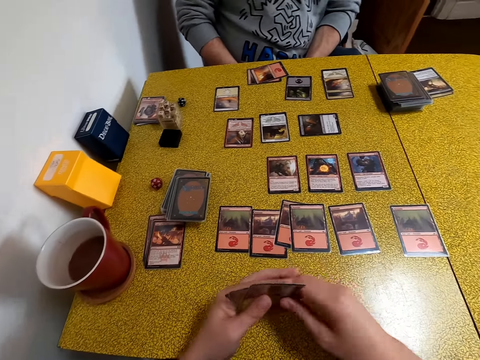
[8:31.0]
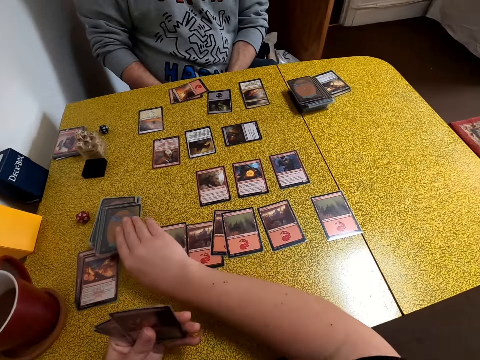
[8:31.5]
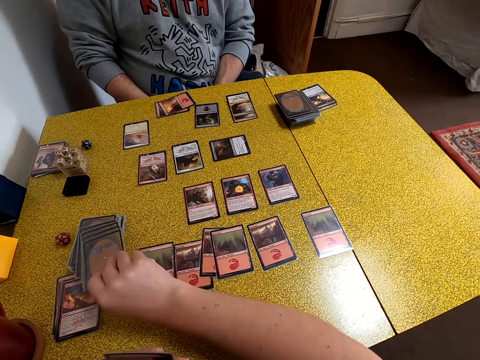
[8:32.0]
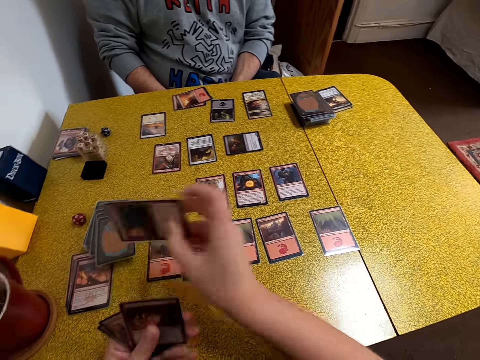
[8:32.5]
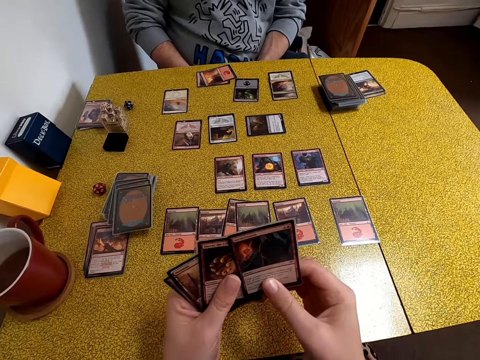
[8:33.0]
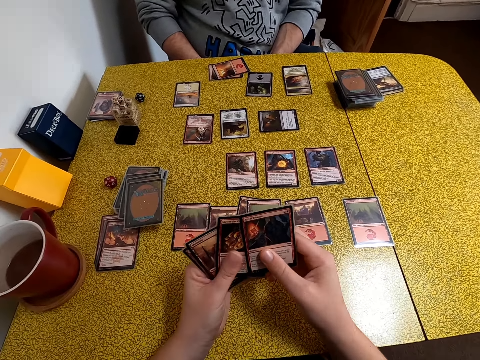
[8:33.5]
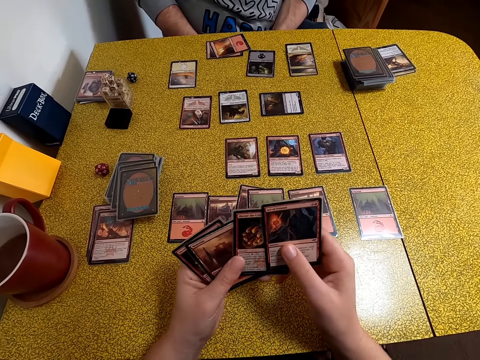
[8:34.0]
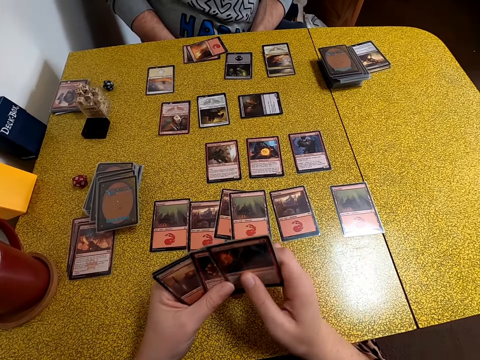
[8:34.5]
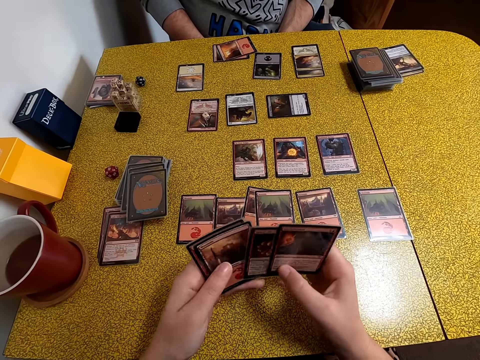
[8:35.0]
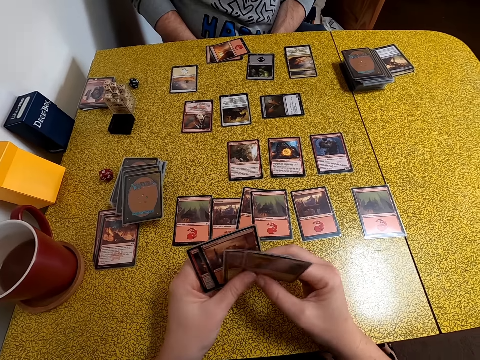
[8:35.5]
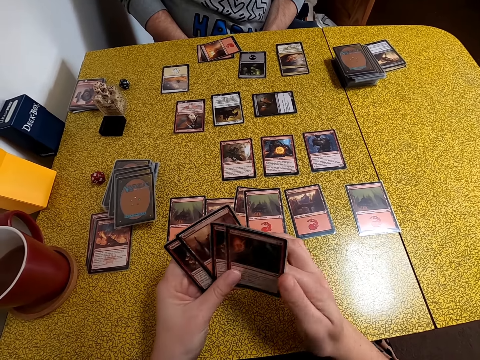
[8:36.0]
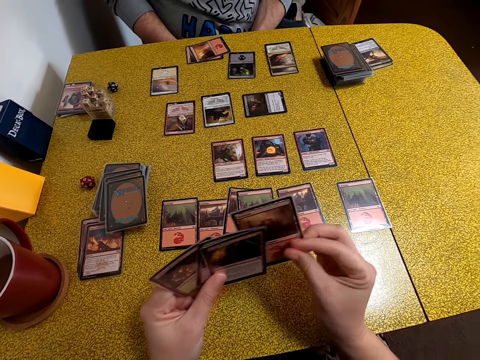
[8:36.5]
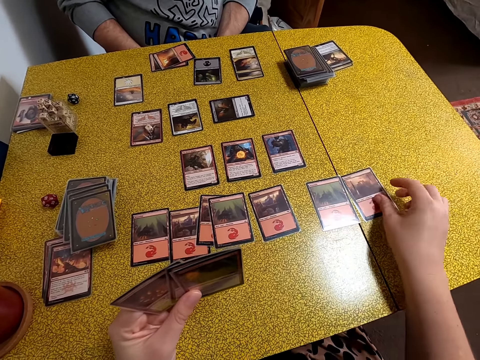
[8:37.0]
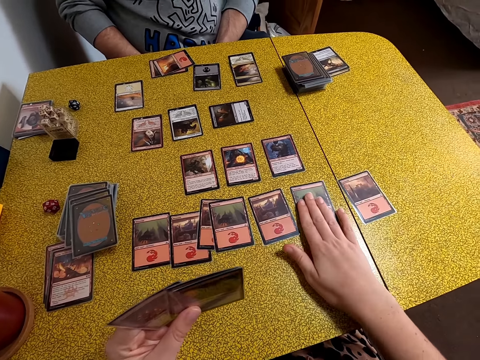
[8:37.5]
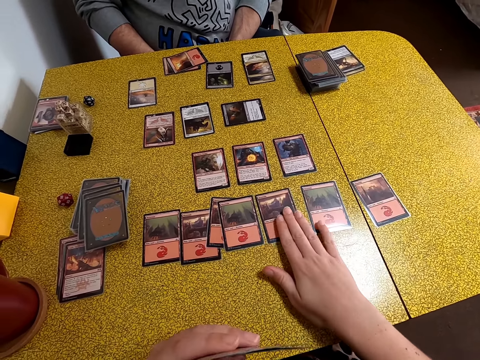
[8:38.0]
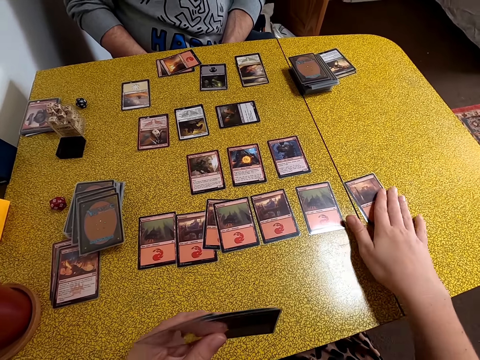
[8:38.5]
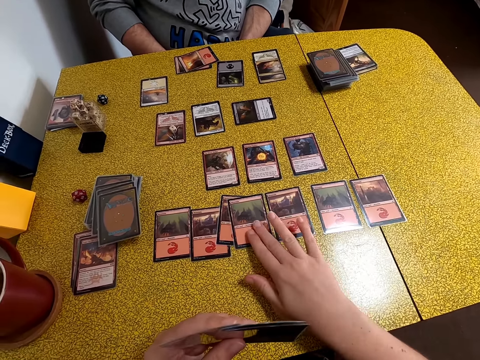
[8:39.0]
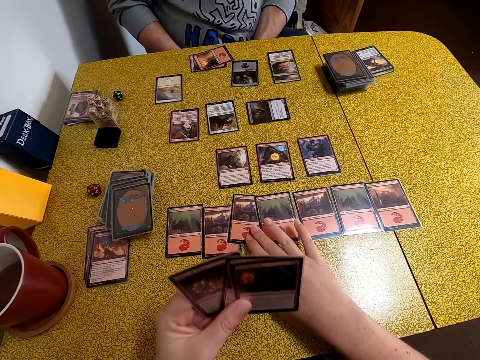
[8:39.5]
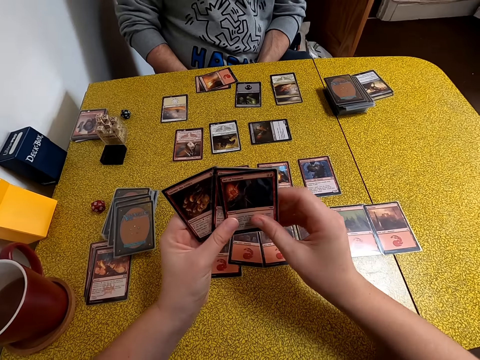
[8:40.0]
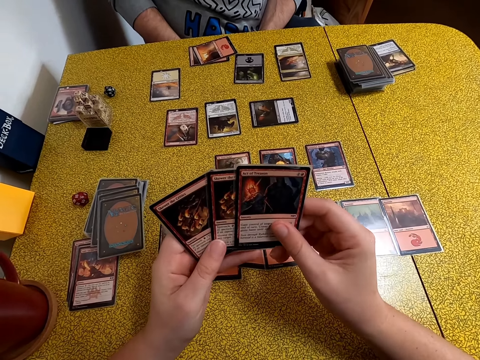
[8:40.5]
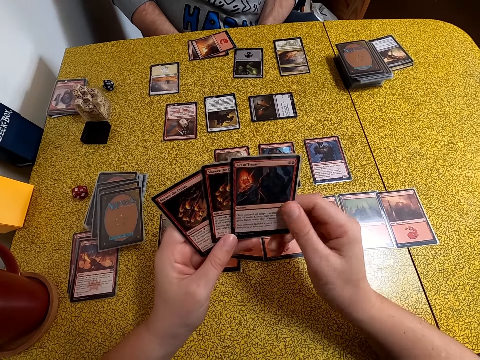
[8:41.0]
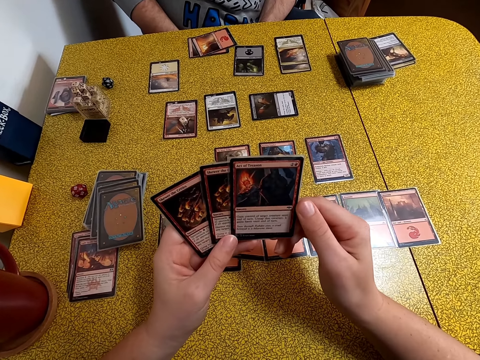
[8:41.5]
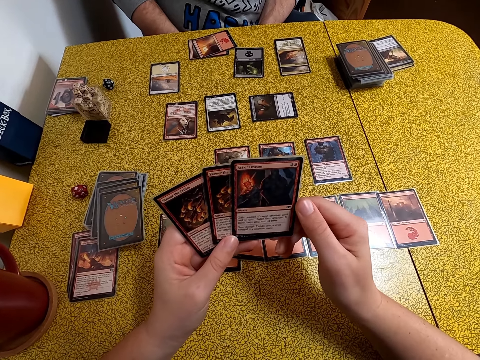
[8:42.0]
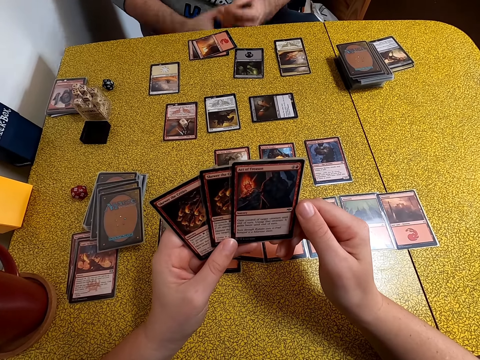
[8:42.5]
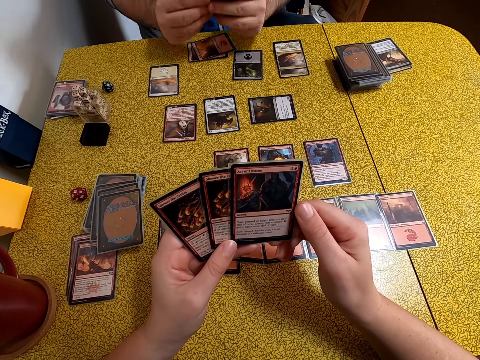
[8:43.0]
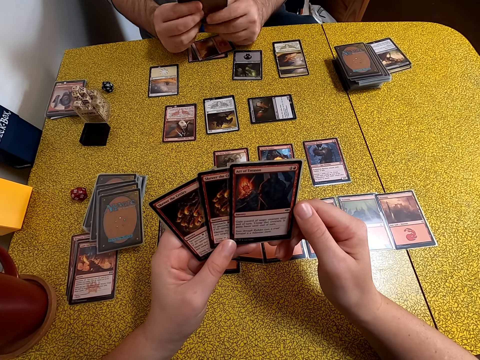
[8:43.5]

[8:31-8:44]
The camera wearer picks a card from the table. They stare at her cards. They put a card on the table. They touch the cards on the table. They stare at her cards.

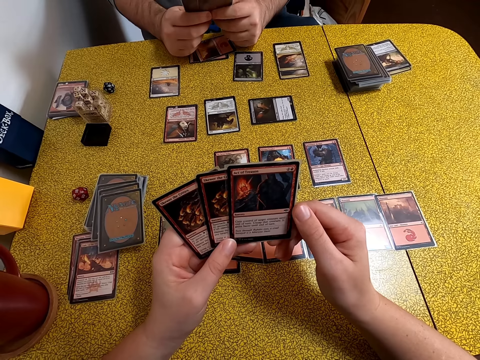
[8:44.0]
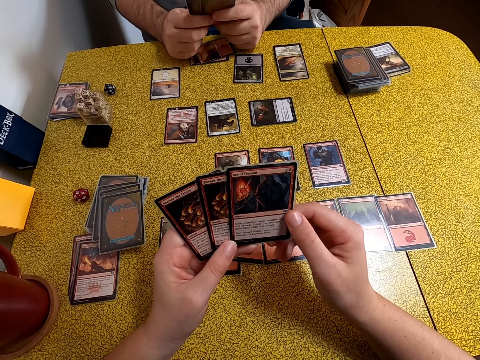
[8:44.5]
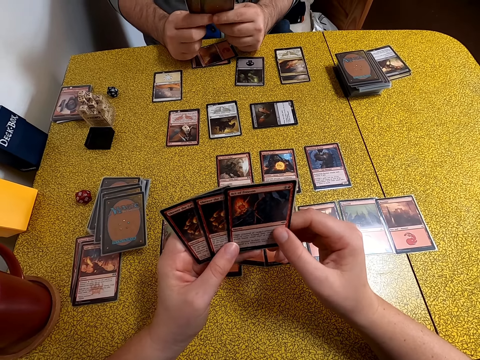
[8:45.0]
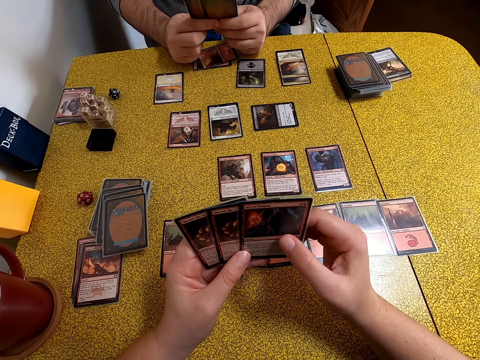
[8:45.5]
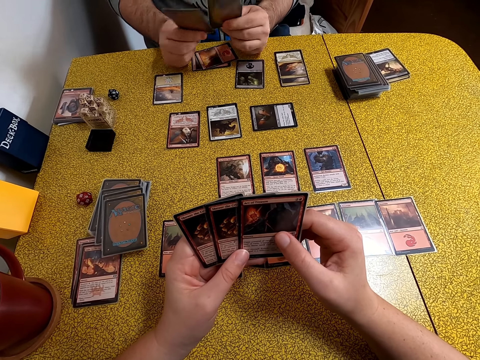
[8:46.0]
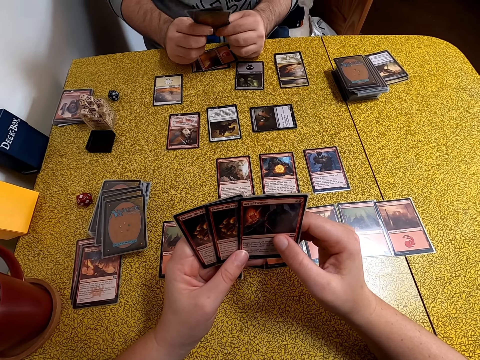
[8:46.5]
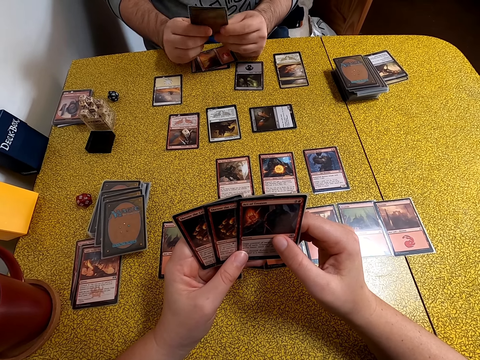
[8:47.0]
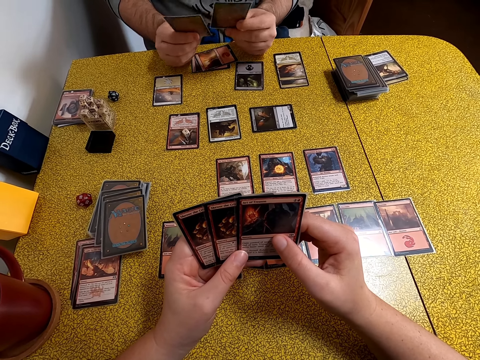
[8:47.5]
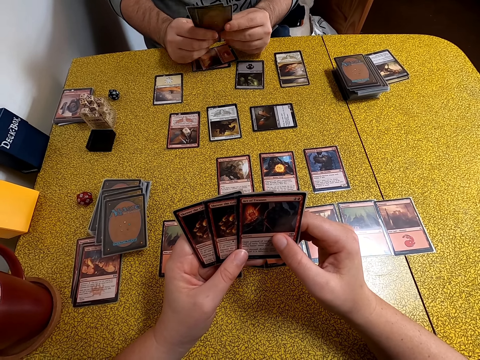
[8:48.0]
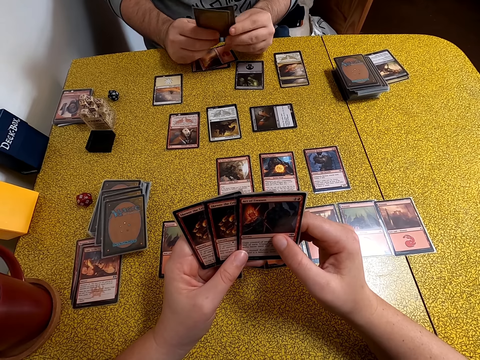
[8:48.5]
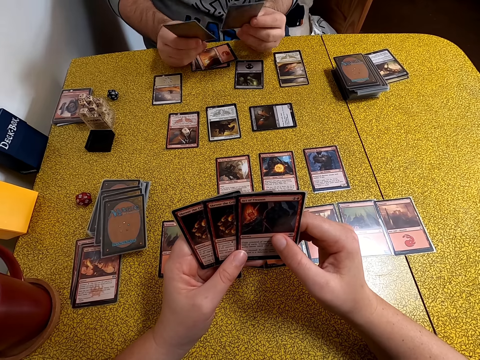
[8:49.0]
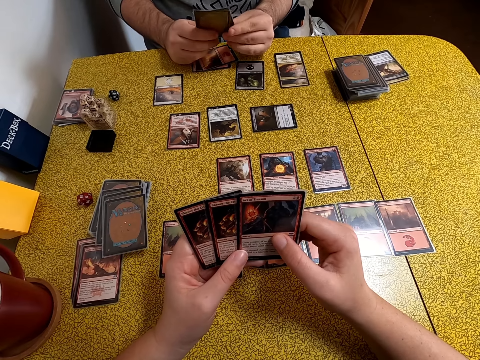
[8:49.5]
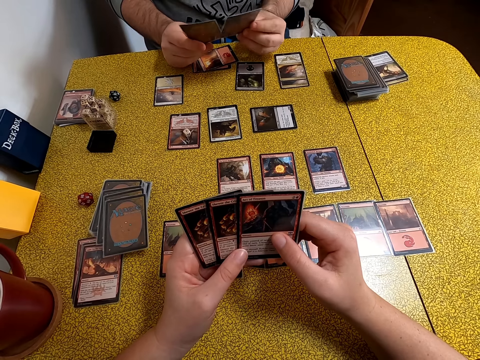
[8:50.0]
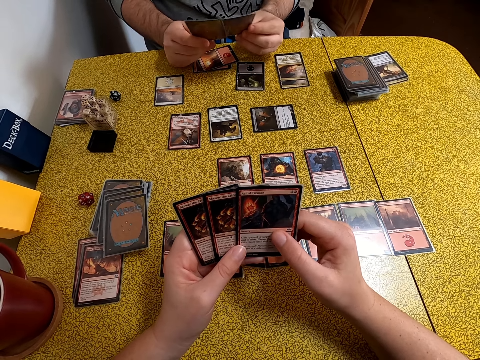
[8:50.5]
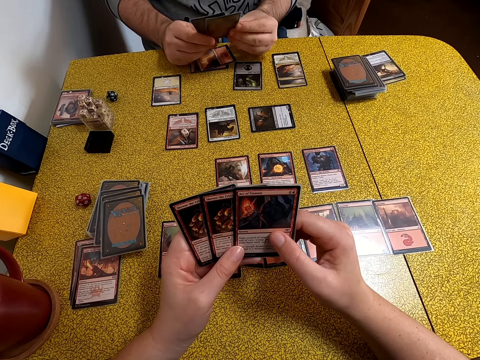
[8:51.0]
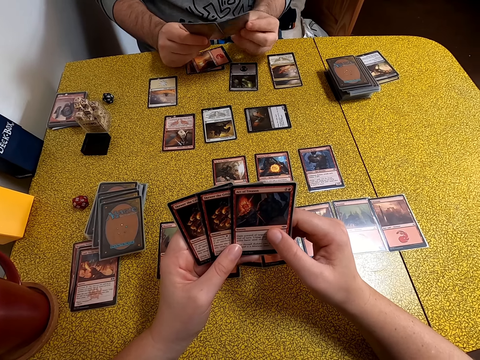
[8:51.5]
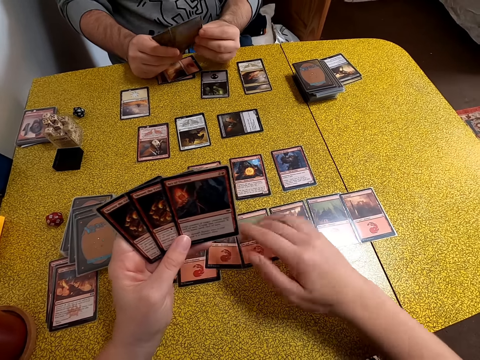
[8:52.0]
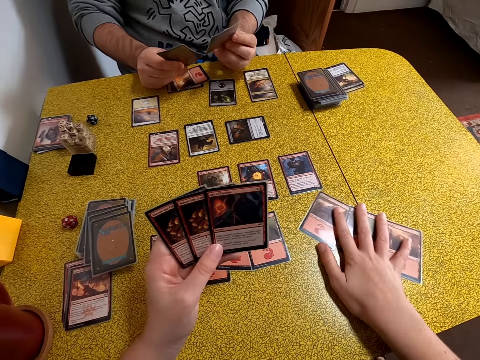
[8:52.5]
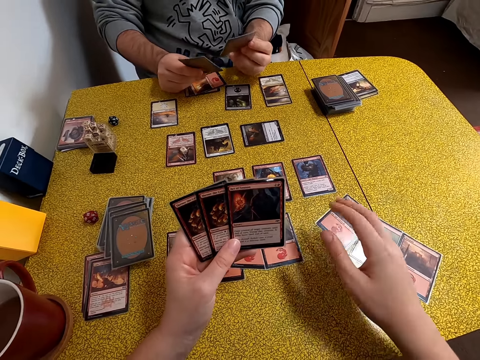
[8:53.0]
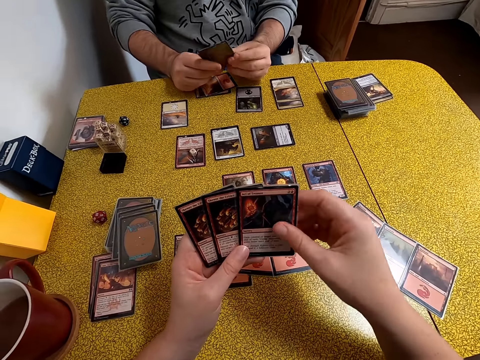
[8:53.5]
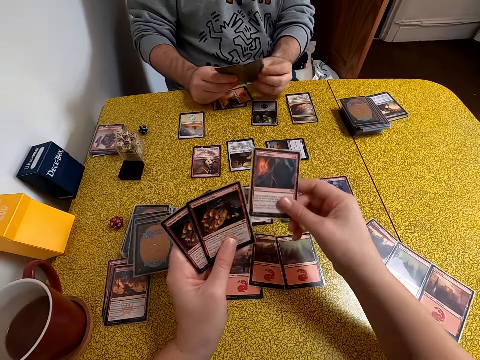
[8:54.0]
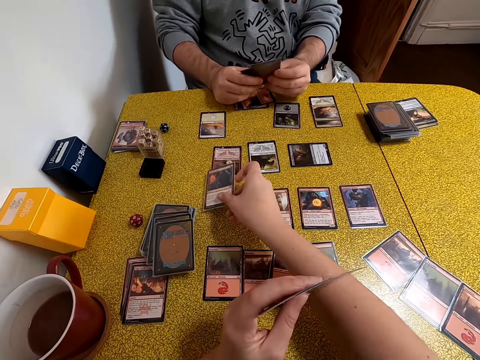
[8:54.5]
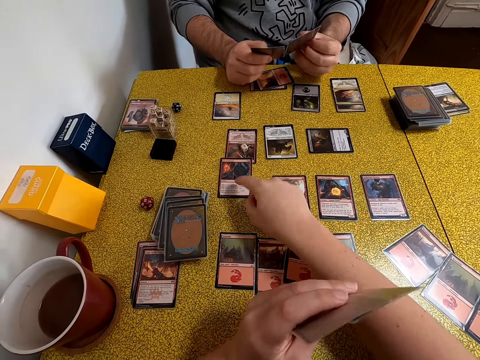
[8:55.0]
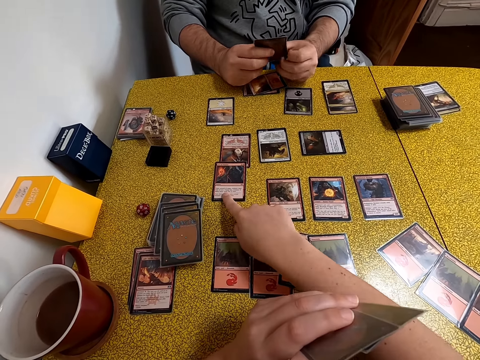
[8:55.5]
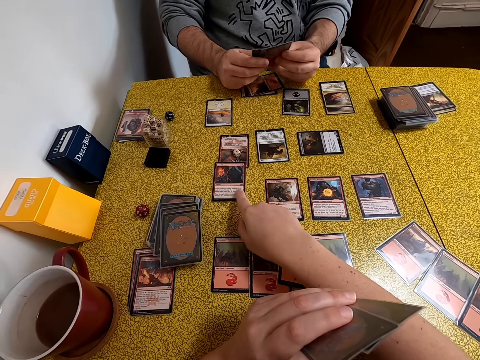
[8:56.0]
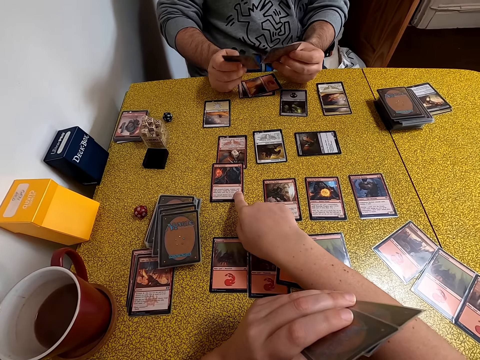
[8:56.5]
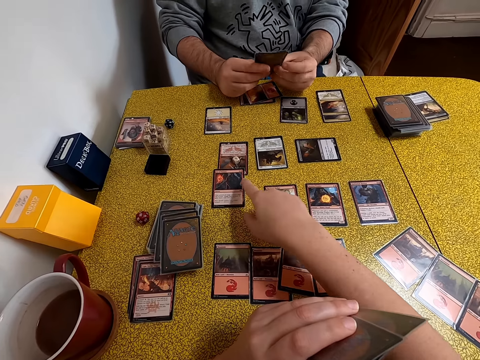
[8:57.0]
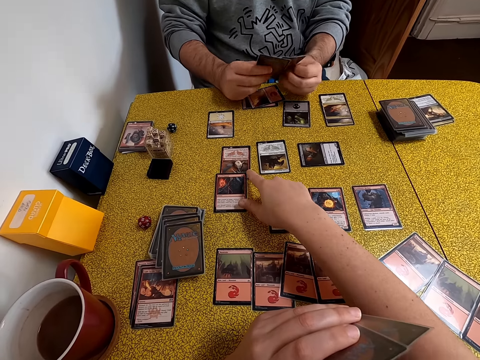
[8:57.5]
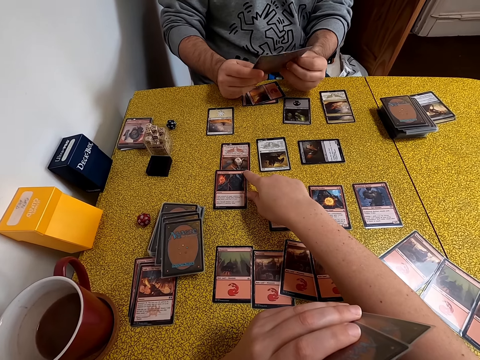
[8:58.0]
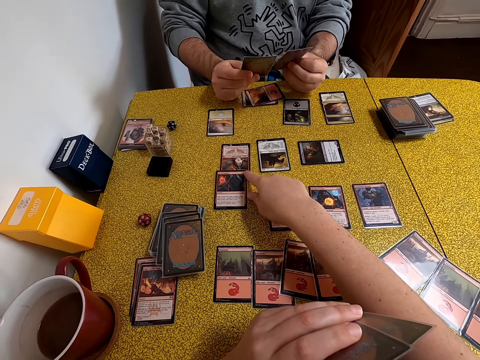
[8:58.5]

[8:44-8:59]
A man stares at his cards. The man shuffles his cards. The camera wearer touches the cards on the table and moves the cards on the table. They put a card on the table. They point at the cards on the table.
